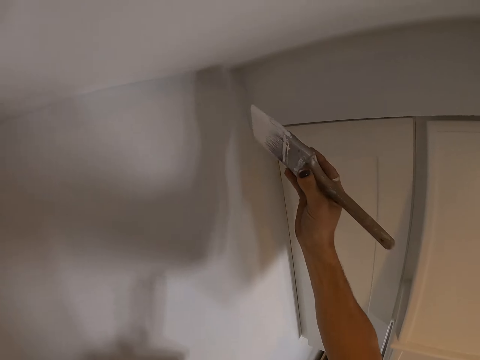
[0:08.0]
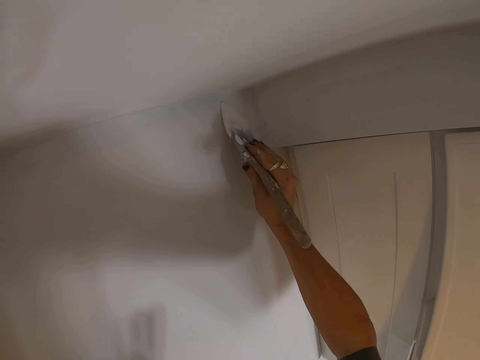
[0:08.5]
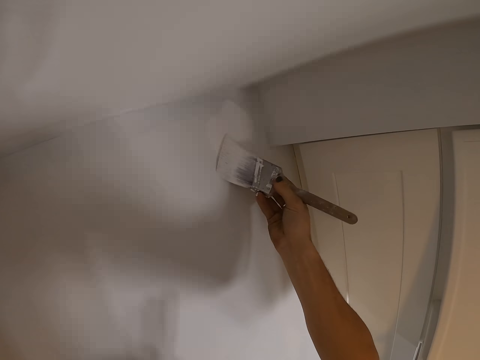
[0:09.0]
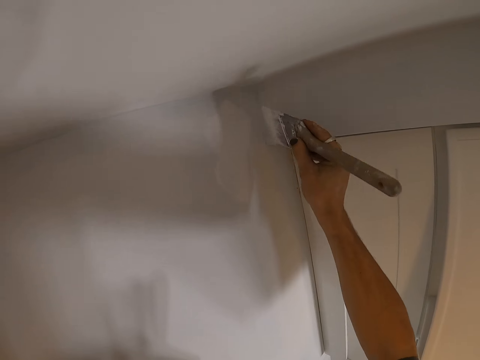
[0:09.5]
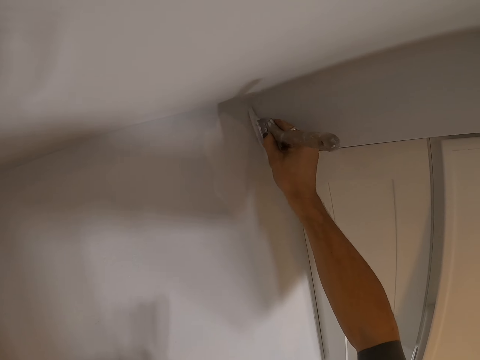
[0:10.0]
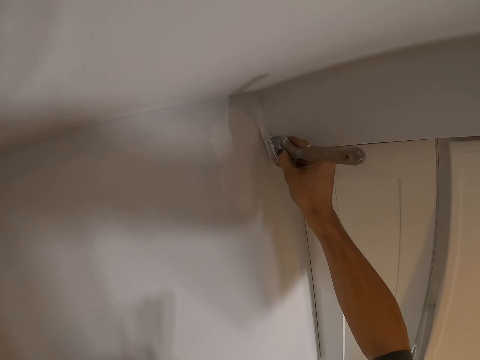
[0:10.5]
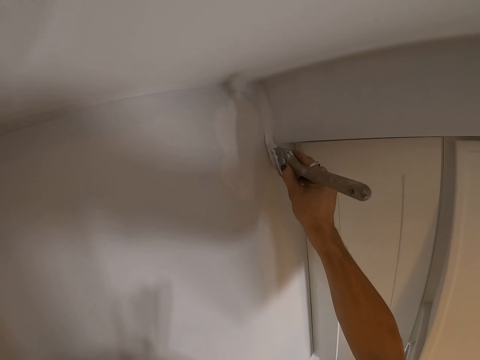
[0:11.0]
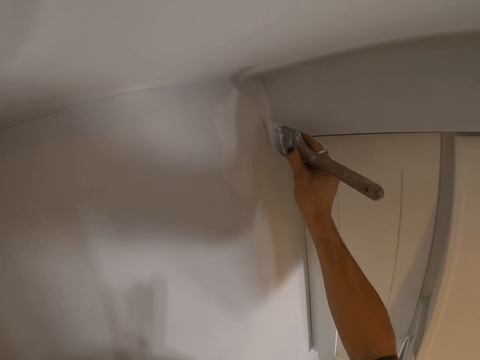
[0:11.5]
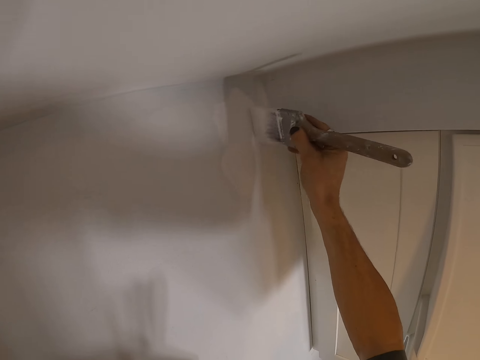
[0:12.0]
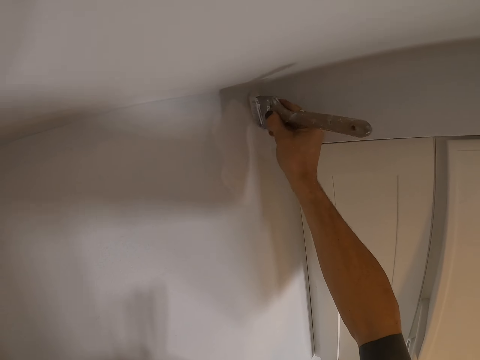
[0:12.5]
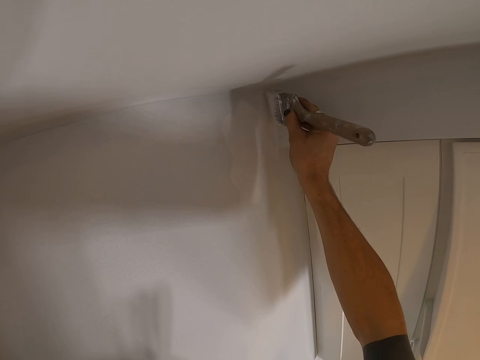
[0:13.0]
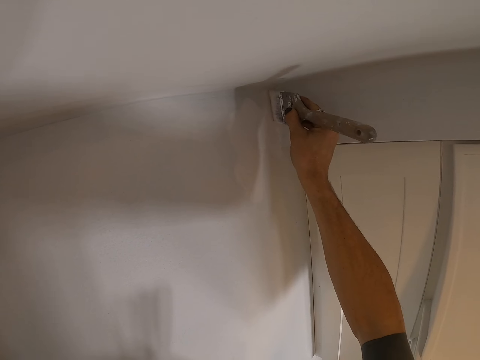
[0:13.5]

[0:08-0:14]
The camera wearer paints the wall with the paint brush.

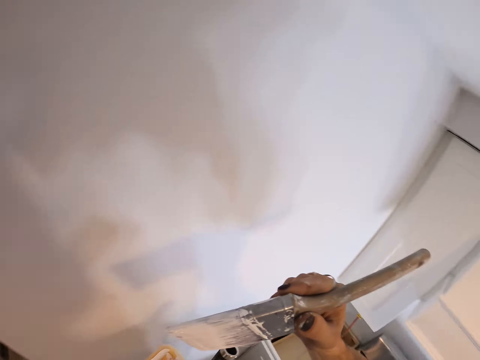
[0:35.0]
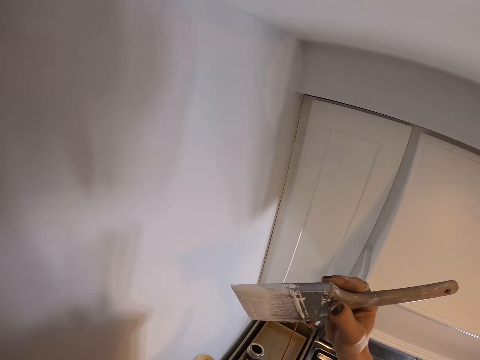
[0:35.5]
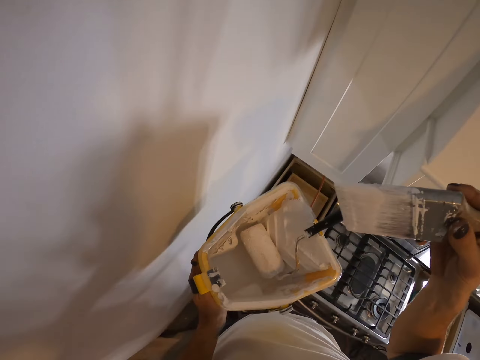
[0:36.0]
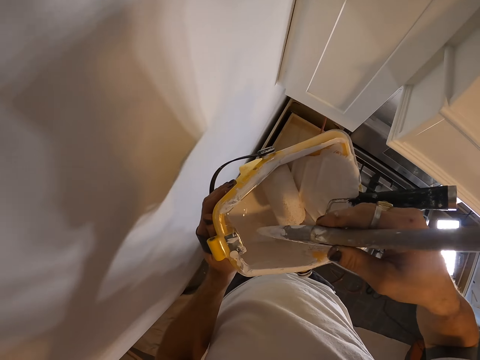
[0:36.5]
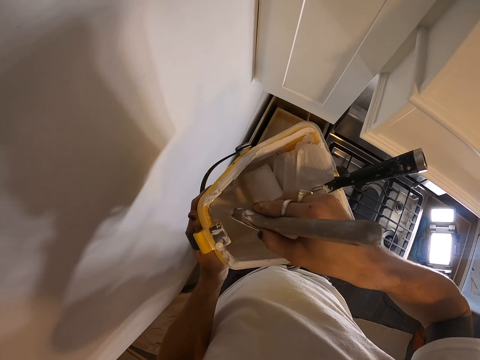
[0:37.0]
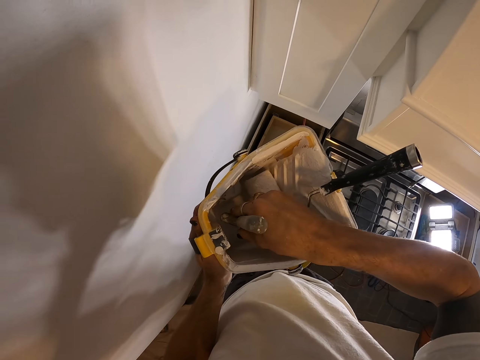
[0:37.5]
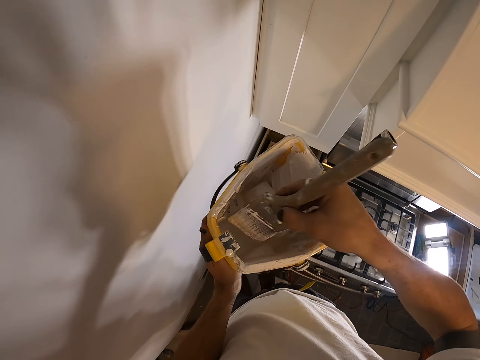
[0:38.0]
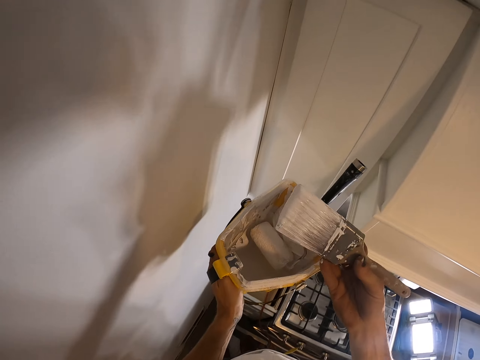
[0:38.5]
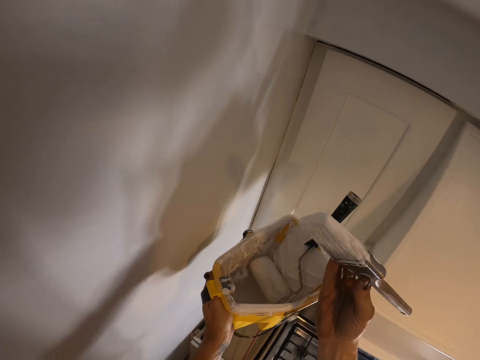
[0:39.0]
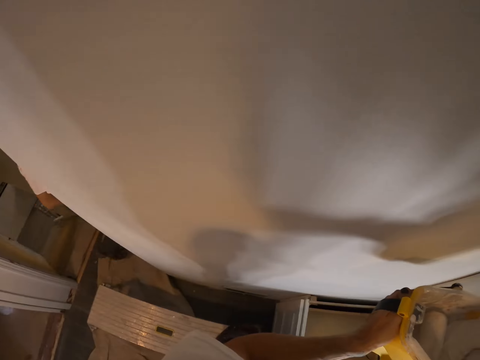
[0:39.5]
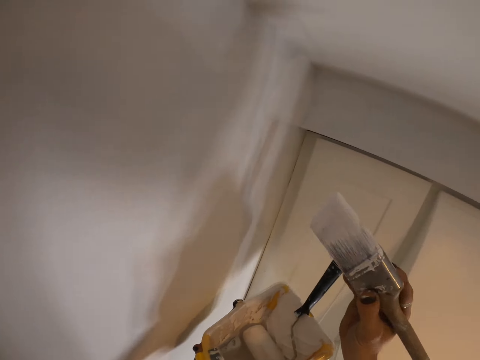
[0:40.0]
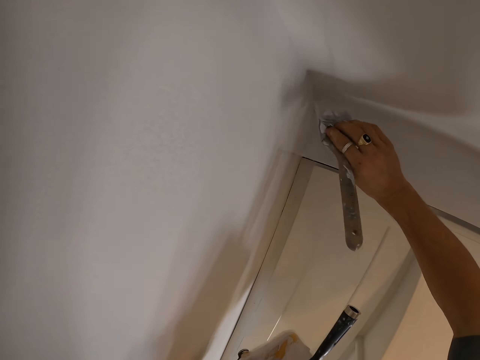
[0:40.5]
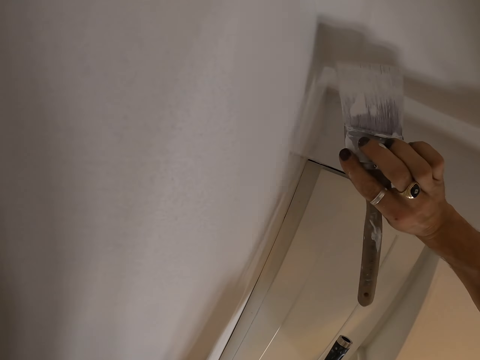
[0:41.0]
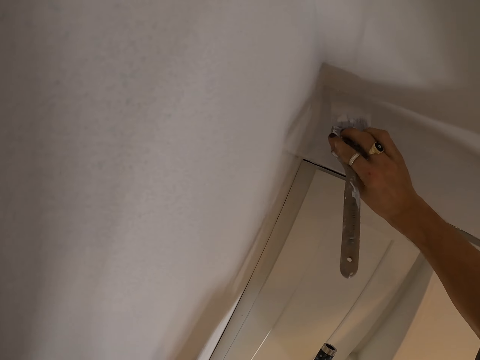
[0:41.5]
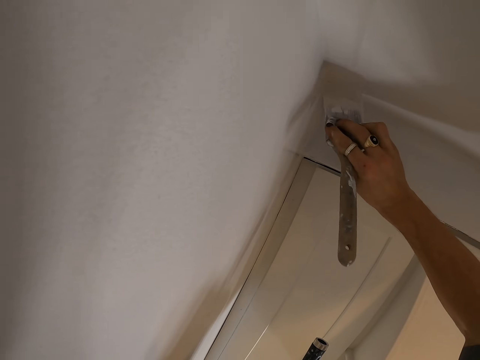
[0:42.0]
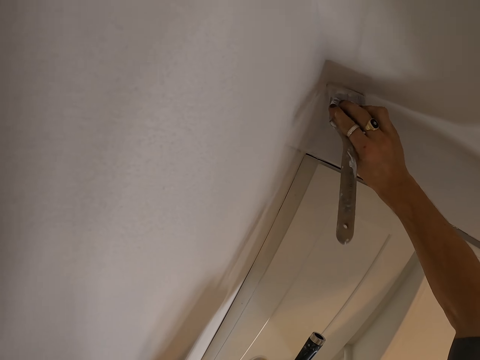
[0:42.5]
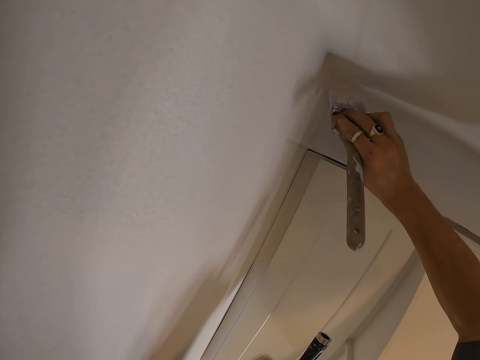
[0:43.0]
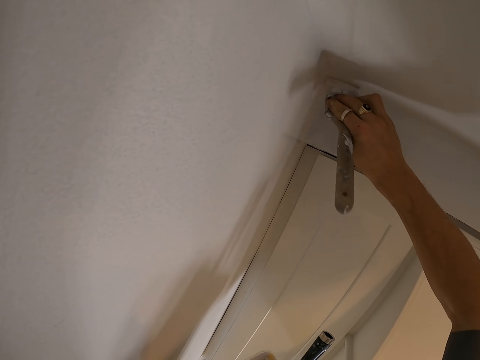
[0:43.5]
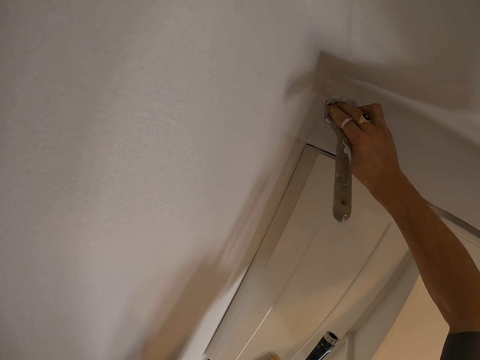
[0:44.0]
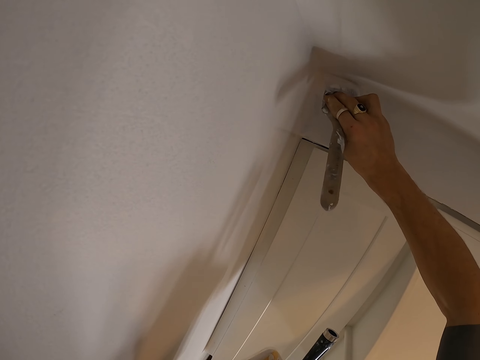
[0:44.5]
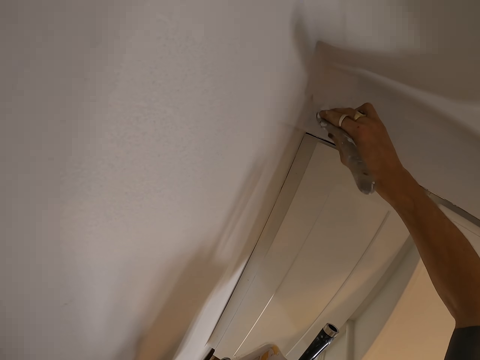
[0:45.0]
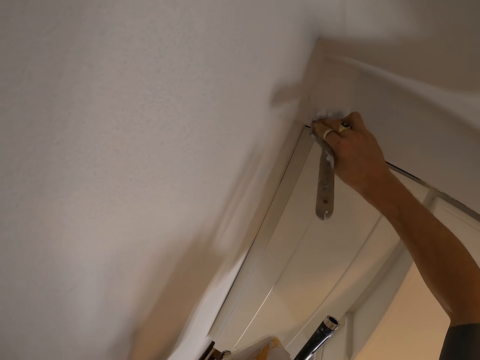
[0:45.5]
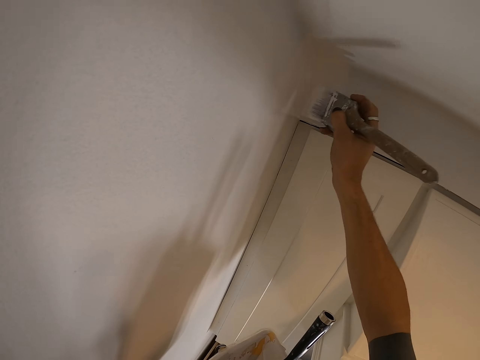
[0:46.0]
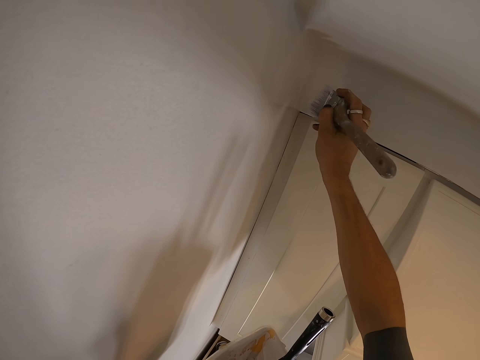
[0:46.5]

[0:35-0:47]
The camera wearer dips the paint brush into a roller tray or paint bucket. They continue to paint the wall with the paint brush.

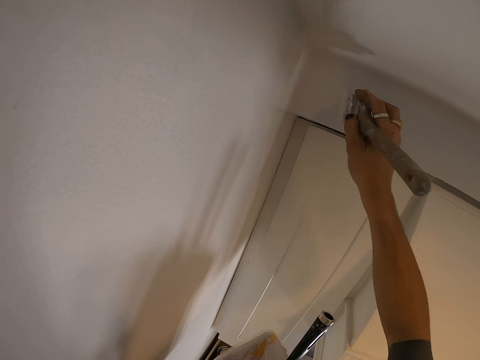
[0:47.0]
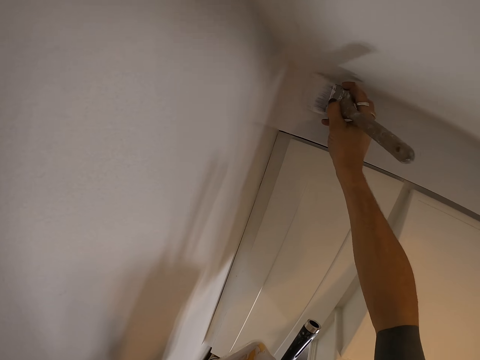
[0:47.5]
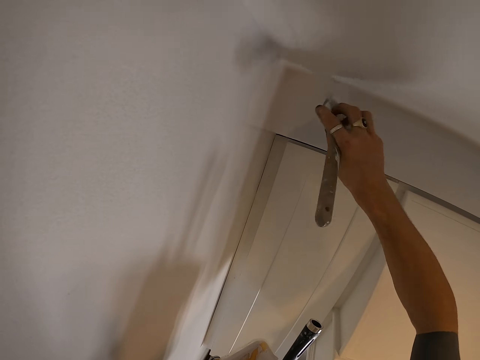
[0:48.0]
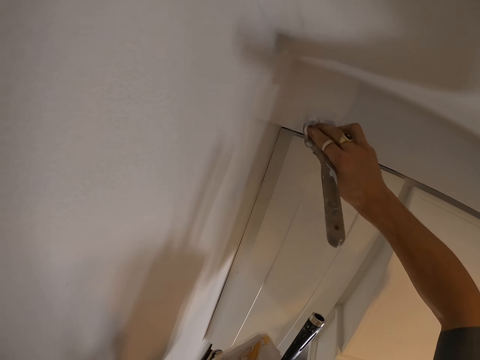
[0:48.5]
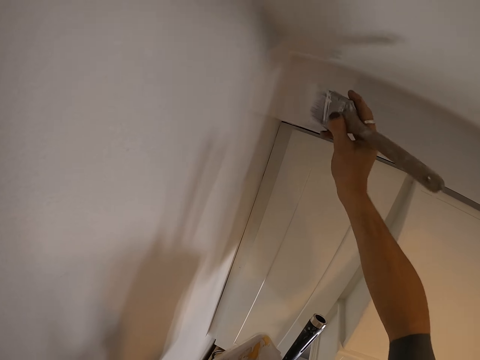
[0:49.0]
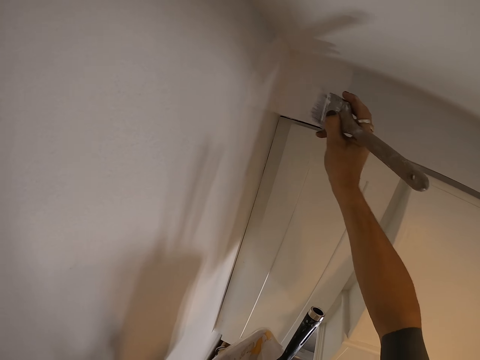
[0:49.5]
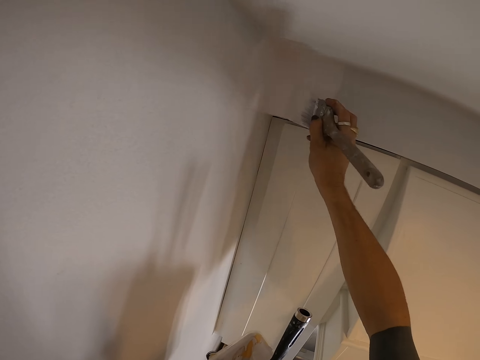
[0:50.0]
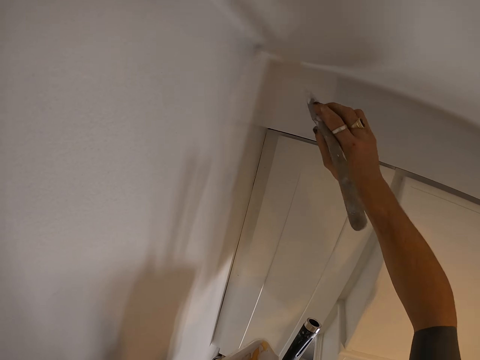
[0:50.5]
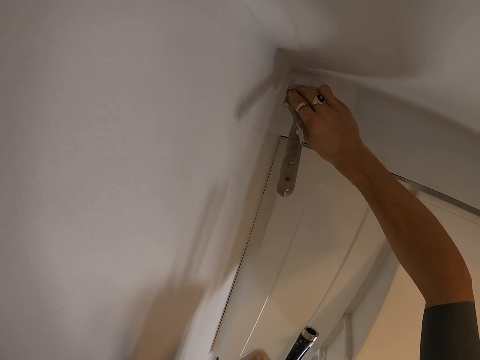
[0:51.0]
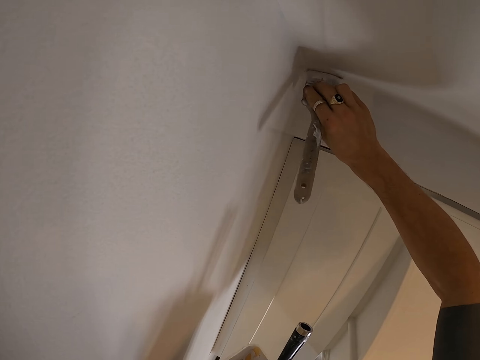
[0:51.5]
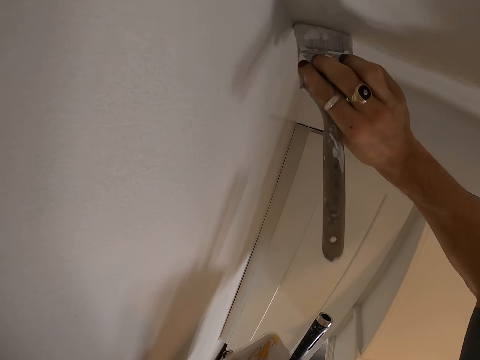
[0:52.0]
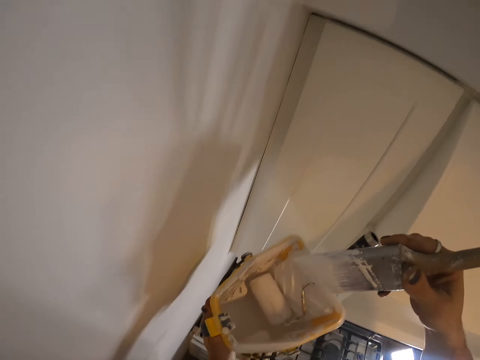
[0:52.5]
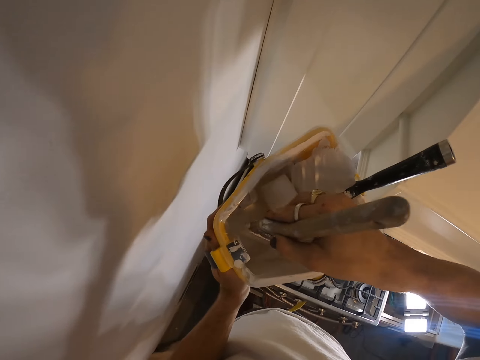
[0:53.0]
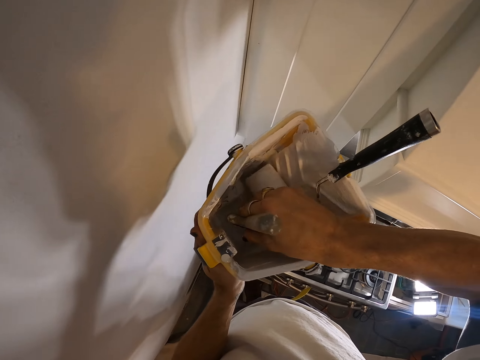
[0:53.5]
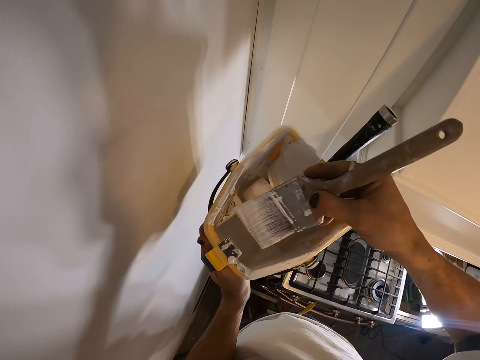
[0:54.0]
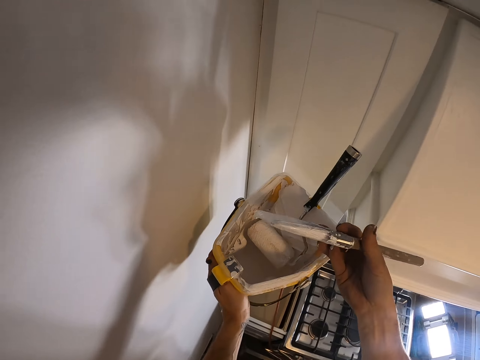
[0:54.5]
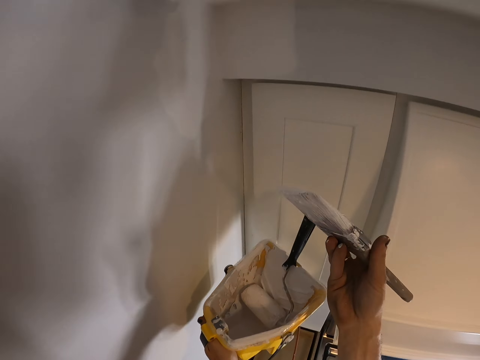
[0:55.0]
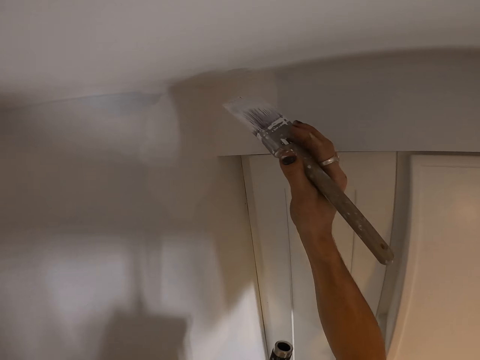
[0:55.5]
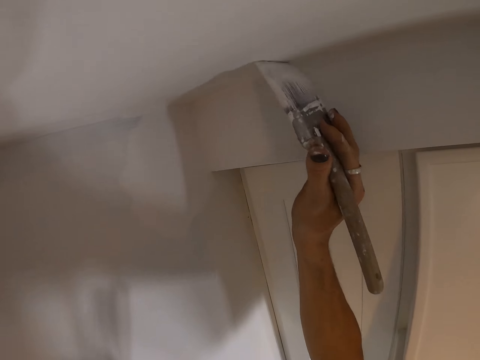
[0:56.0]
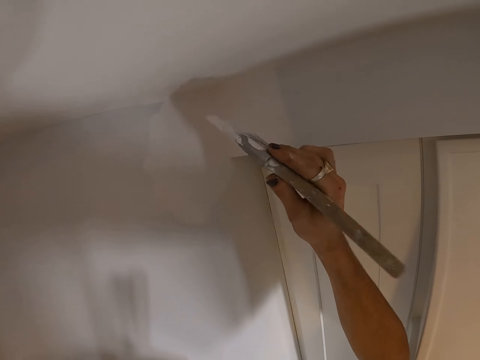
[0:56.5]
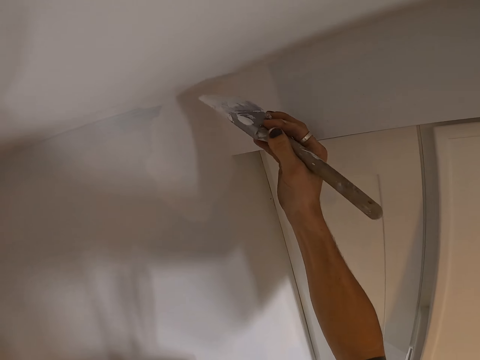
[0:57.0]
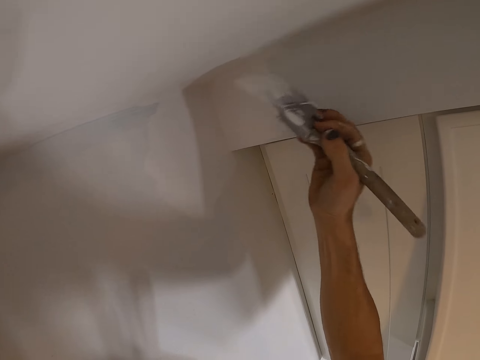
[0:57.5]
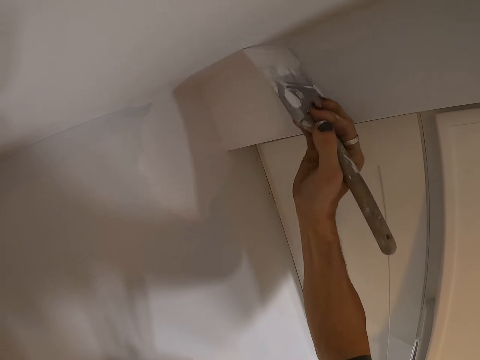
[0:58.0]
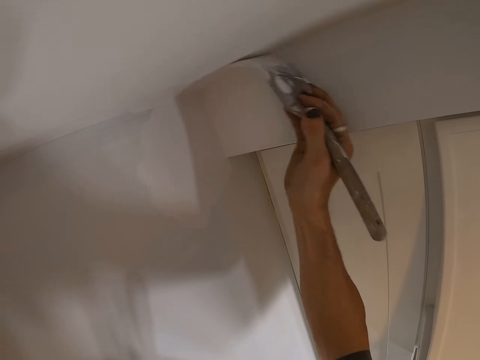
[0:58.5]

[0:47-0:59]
The camera wearer dips the paint brush into the roller tray or paint bucket. They continue to paint the wall with the paint brush.
